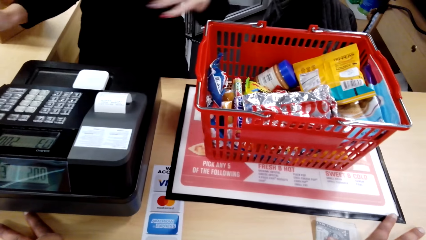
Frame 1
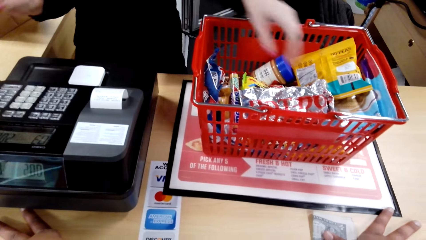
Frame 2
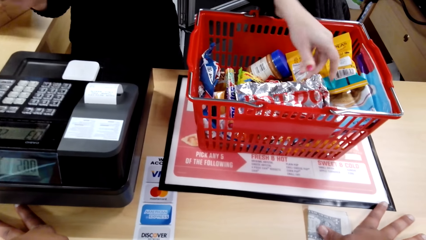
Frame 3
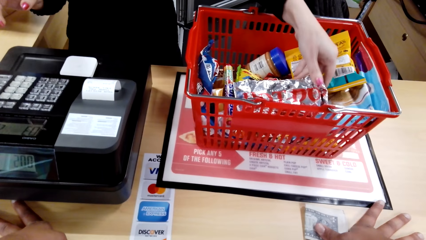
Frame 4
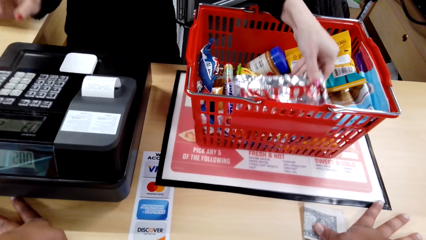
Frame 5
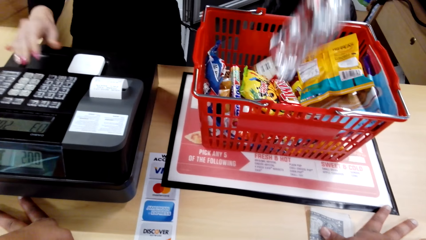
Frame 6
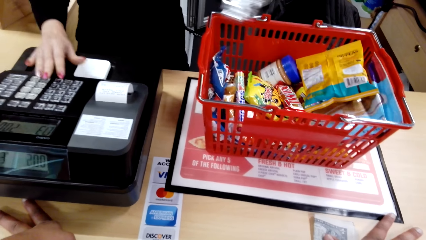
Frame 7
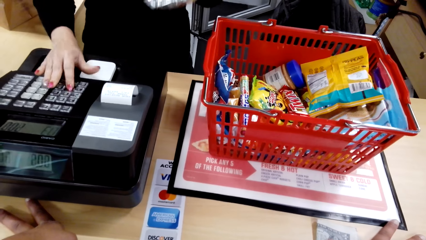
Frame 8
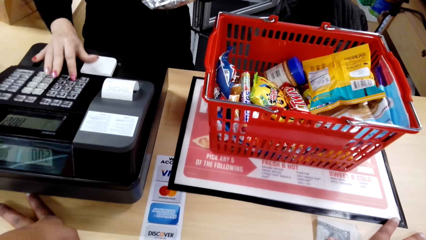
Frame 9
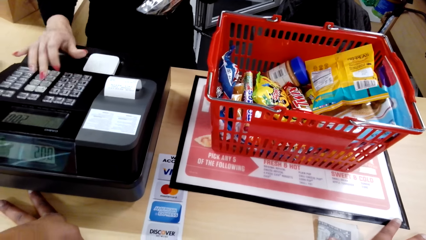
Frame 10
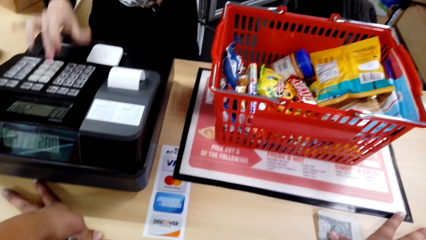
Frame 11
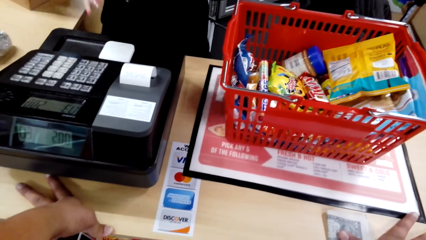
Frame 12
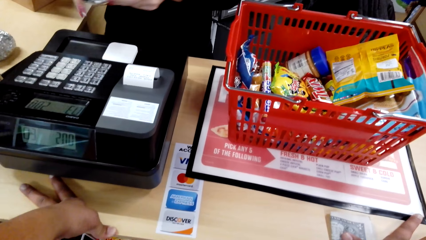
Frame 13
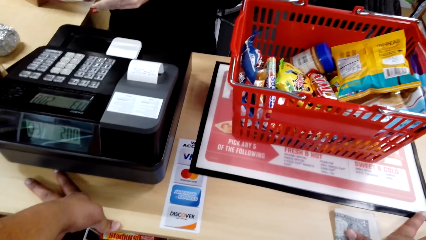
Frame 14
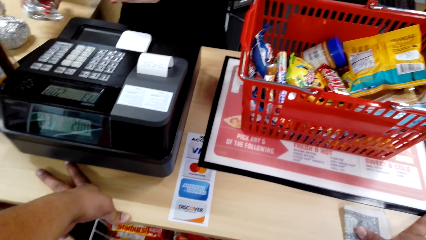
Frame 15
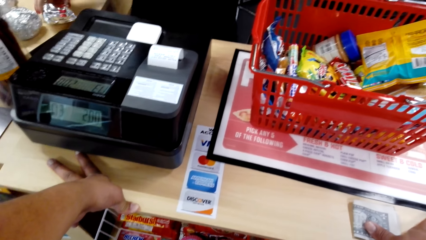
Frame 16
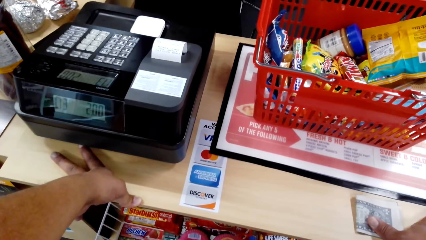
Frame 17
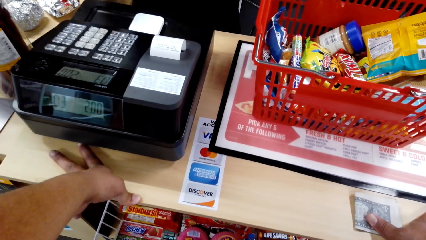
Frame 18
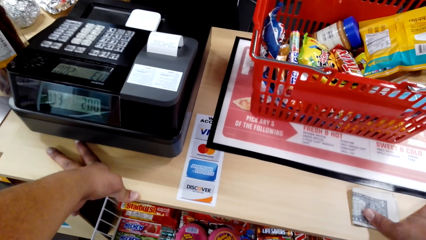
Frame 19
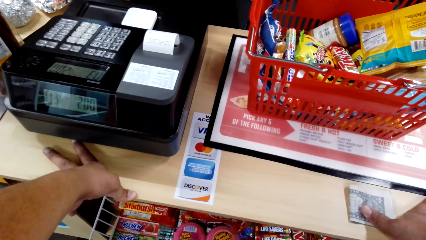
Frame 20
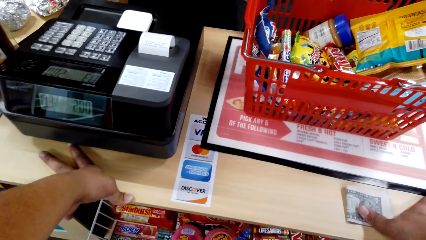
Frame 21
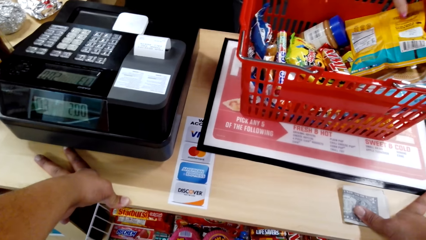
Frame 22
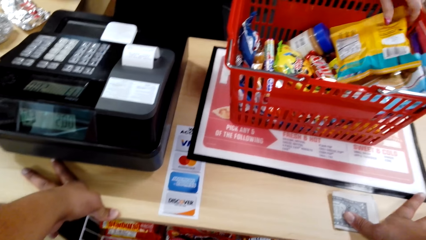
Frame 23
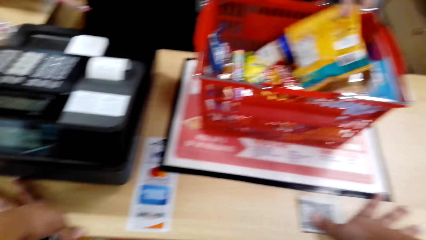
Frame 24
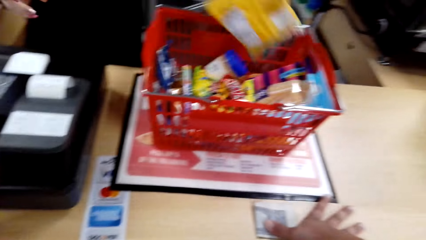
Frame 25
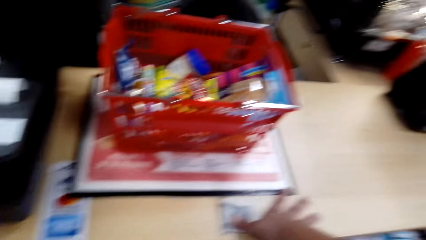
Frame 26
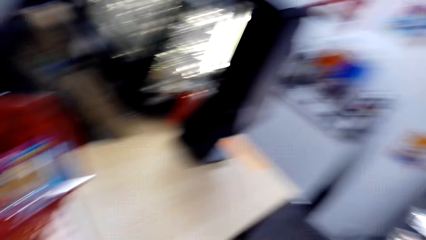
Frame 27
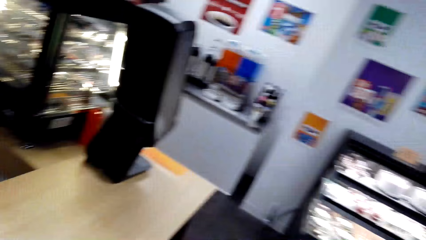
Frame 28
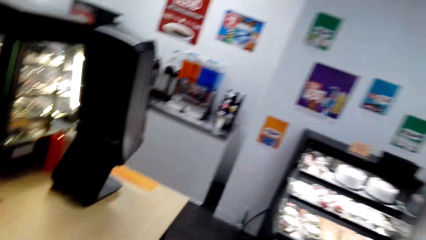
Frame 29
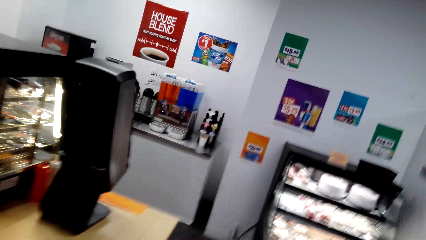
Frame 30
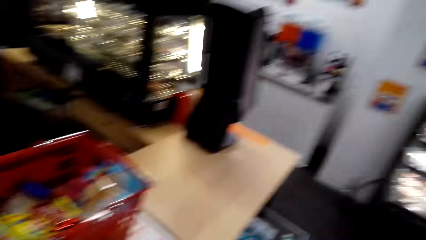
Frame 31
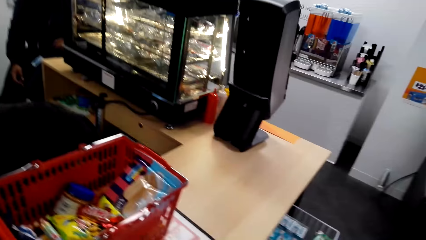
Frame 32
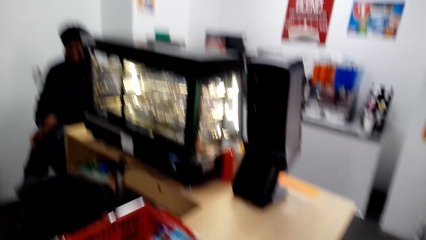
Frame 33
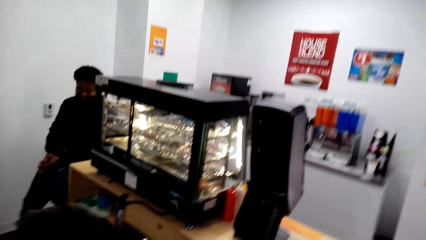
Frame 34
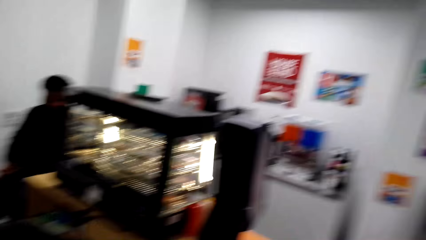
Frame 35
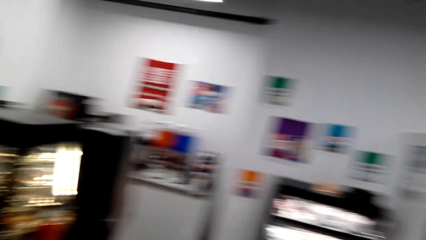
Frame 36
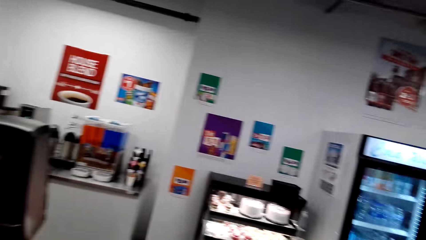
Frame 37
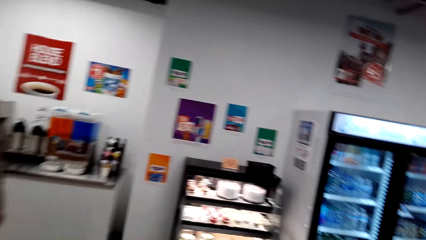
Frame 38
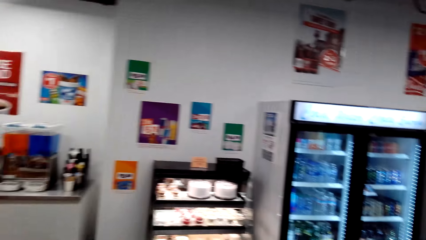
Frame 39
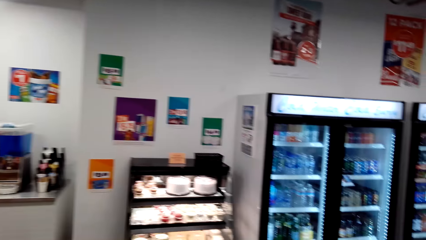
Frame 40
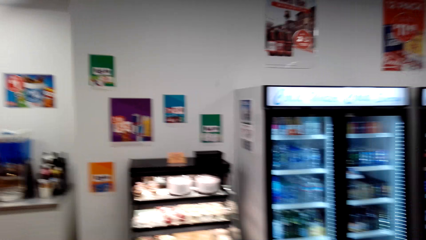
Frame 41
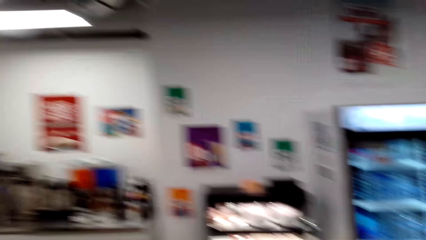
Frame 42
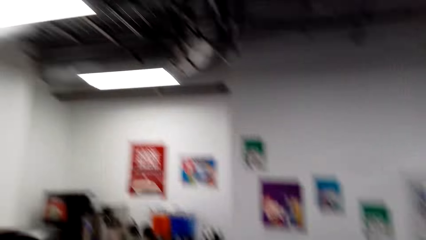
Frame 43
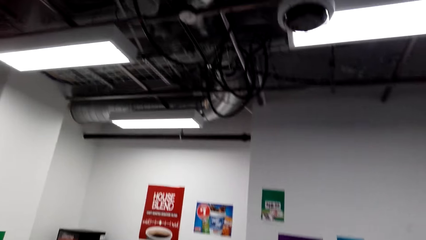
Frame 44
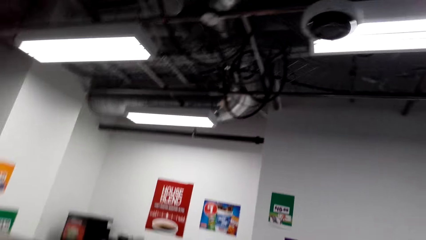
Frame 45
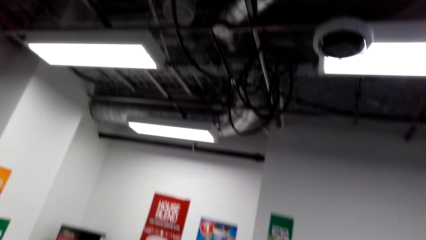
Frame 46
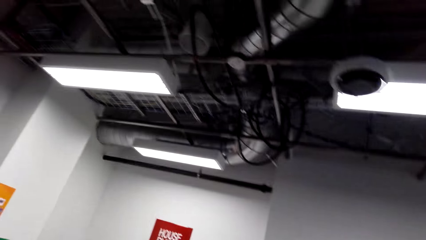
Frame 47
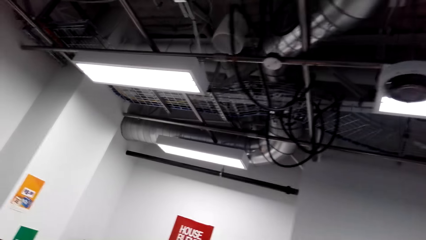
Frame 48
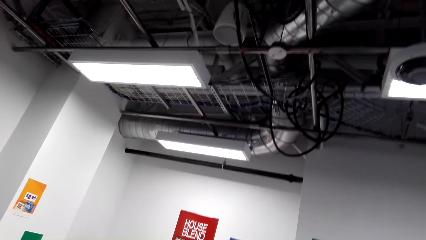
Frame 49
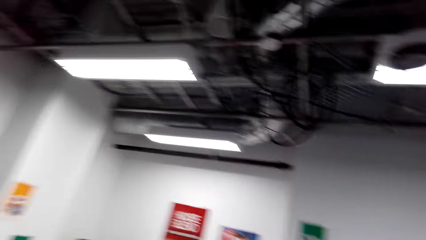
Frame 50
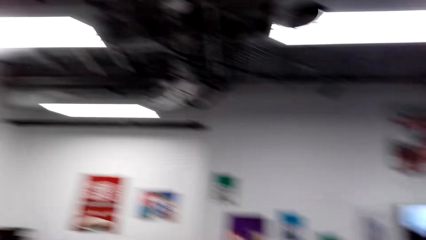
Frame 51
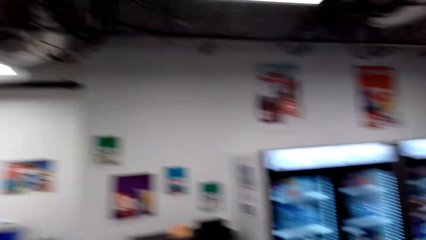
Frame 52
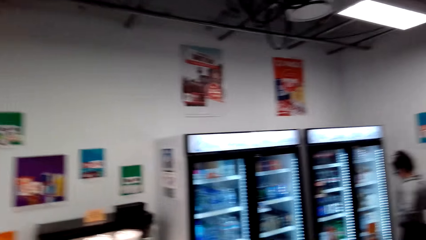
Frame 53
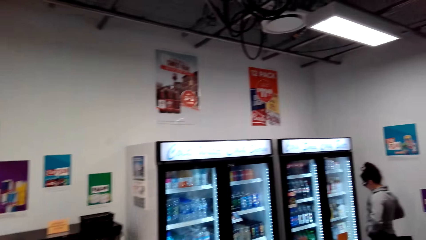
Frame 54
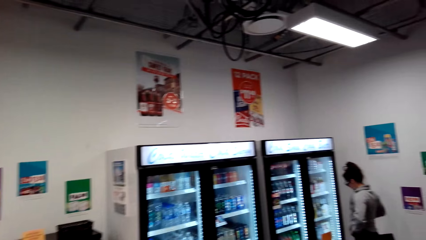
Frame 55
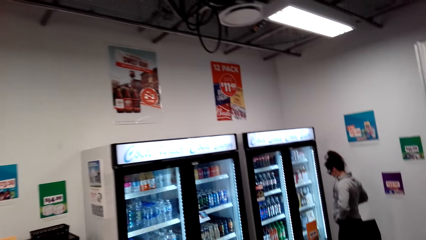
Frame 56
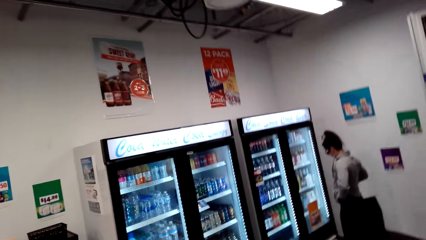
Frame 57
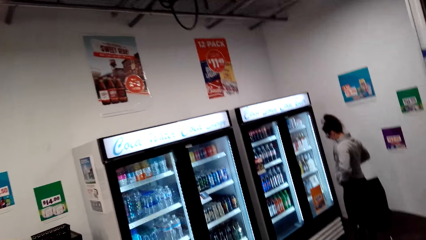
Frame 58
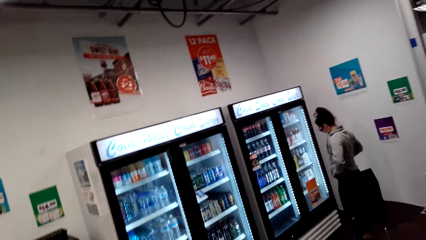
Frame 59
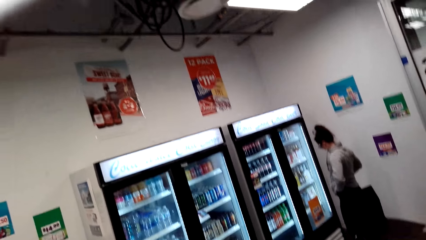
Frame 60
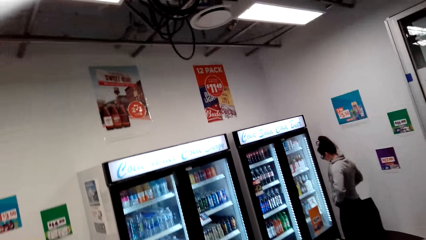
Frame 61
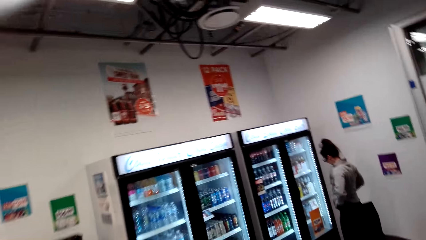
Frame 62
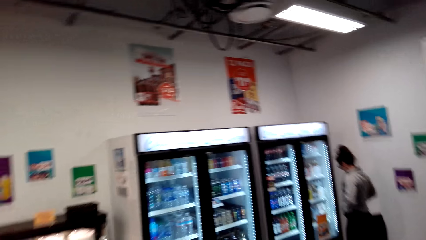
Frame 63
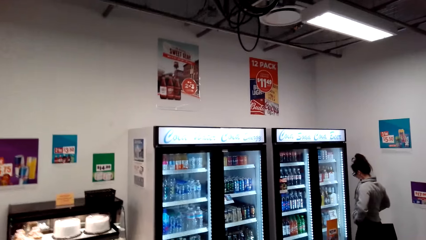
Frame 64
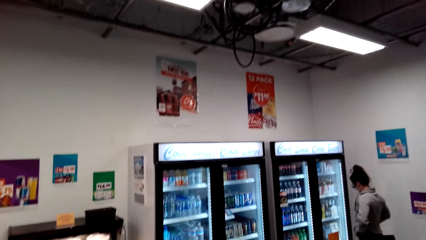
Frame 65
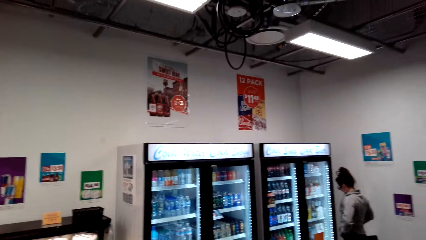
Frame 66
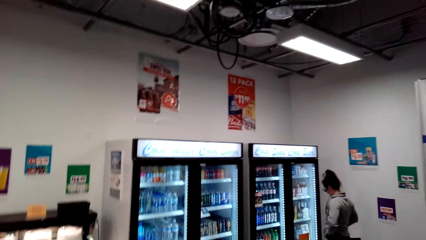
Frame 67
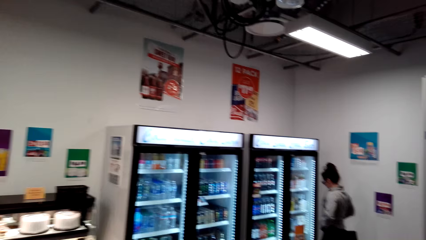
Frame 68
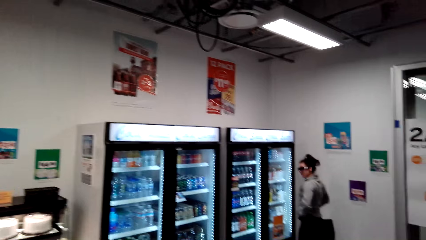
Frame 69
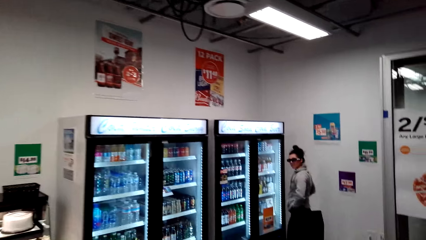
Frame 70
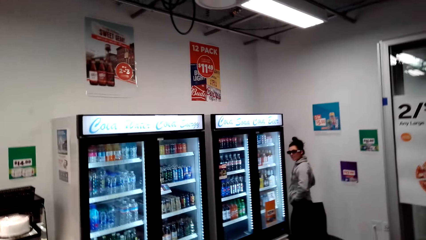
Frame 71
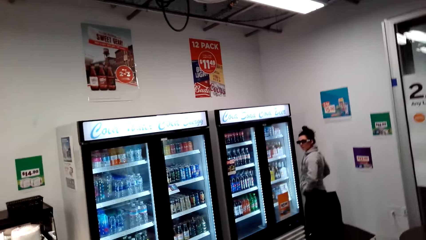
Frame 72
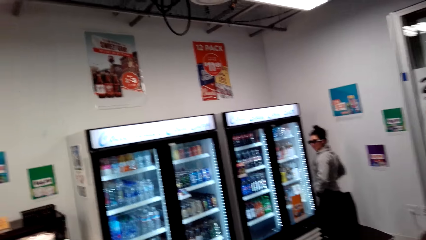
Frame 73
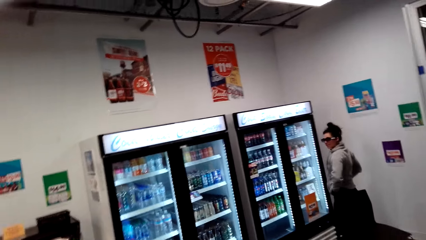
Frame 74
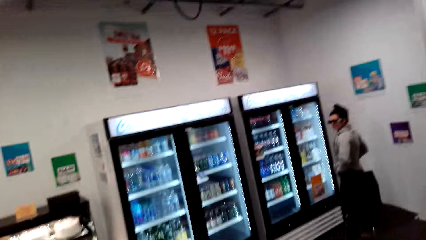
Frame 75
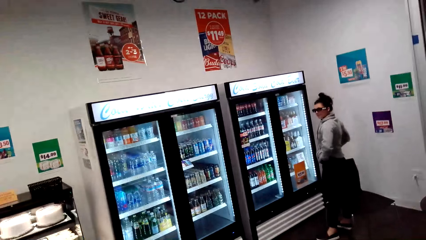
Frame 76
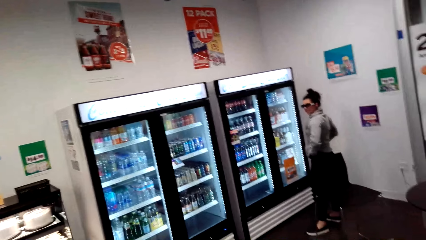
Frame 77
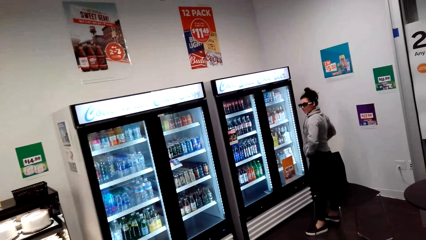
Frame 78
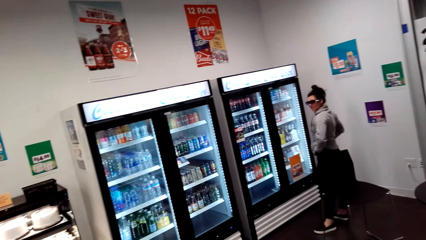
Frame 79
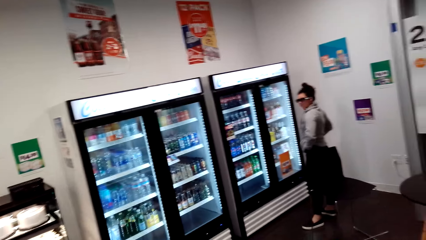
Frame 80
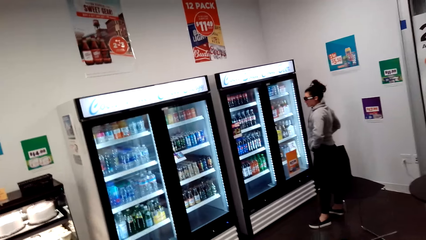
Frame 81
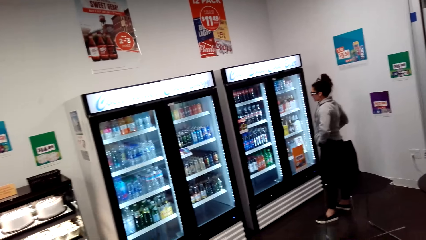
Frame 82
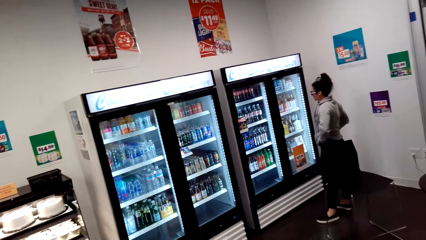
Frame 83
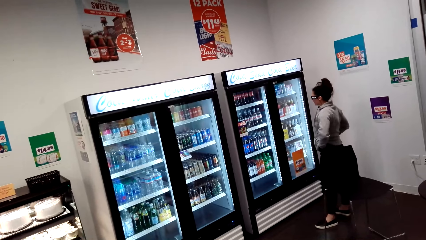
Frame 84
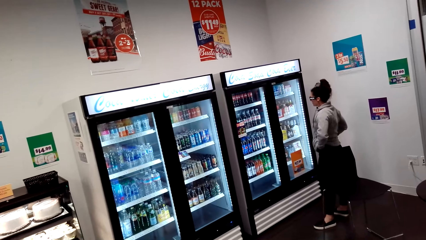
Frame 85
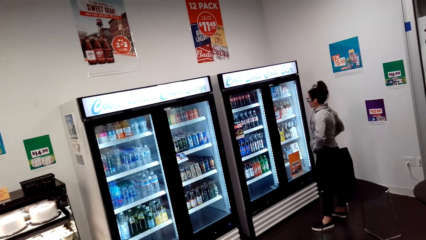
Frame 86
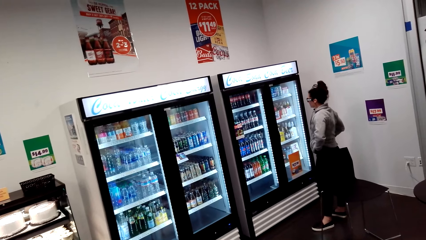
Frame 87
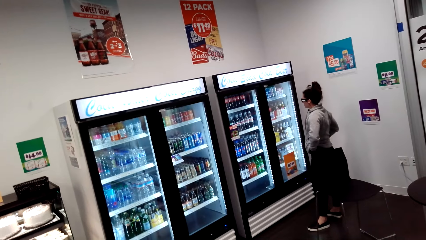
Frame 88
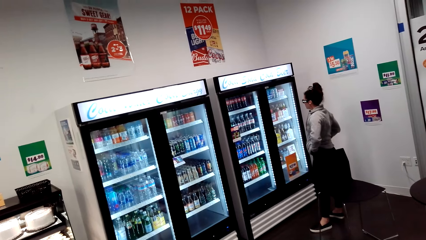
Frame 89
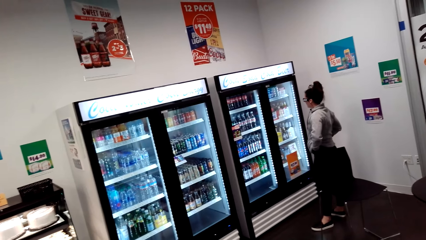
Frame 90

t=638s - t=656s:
The cashier places a foil with something on the counter table. She lifts a foil with something from the shopping basket. She operates the retail shop biller machine. She places a foil with something on the counter table. She lifts a pack of organic chickpea puffs from the shopping basket. The camera wearer looks around the supermarket. They dialogue with the woman. They look at the woman. The woman looks at the camera wearer.
